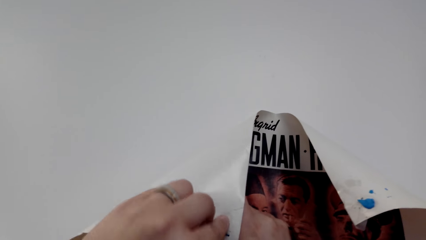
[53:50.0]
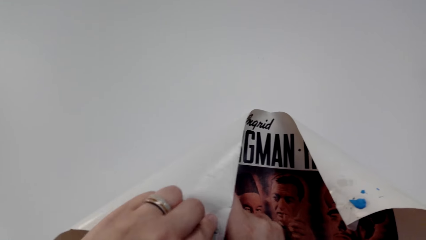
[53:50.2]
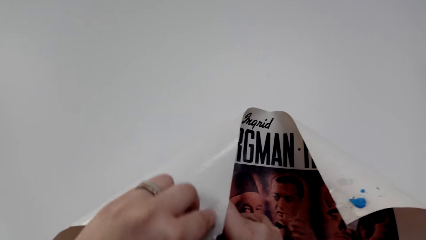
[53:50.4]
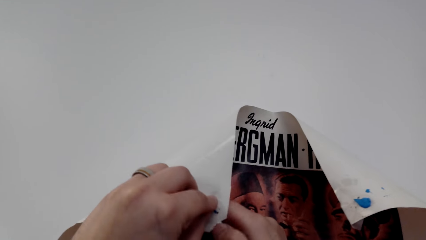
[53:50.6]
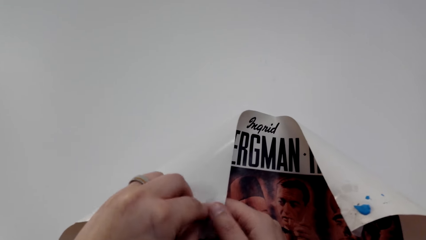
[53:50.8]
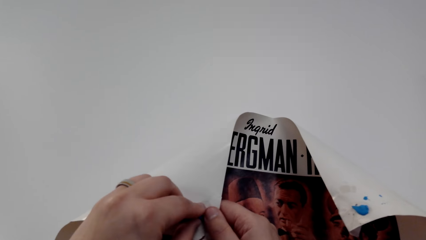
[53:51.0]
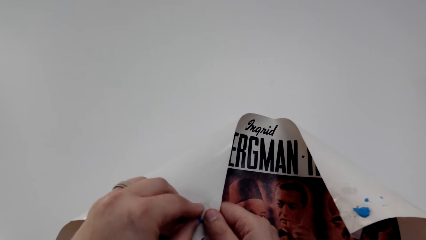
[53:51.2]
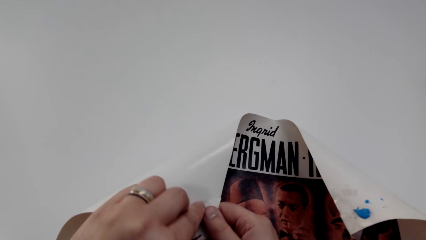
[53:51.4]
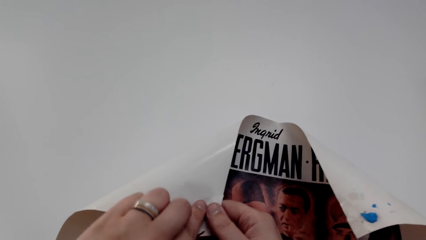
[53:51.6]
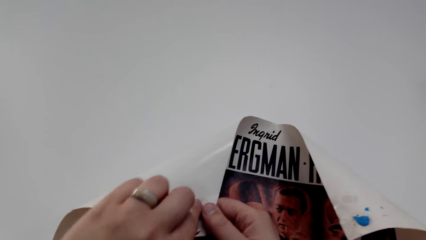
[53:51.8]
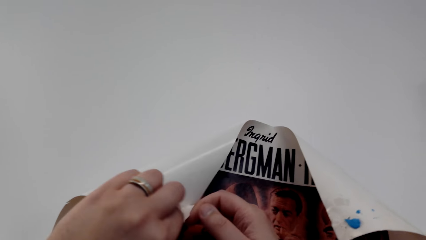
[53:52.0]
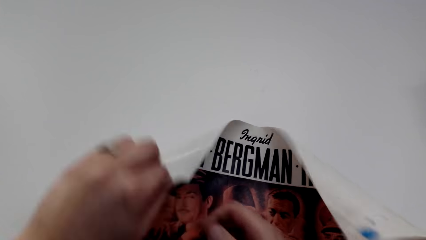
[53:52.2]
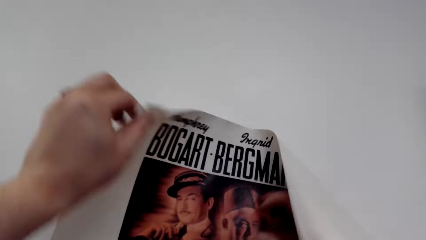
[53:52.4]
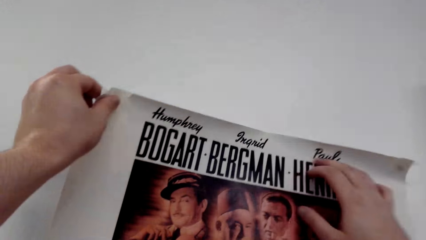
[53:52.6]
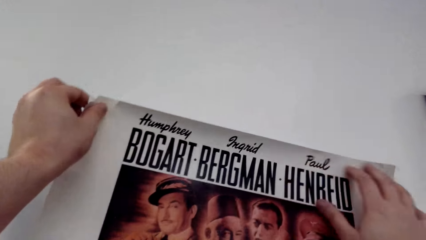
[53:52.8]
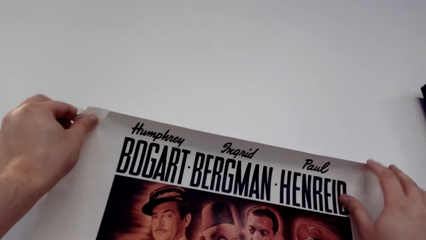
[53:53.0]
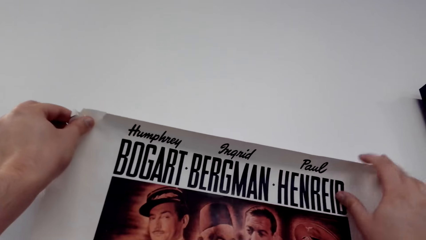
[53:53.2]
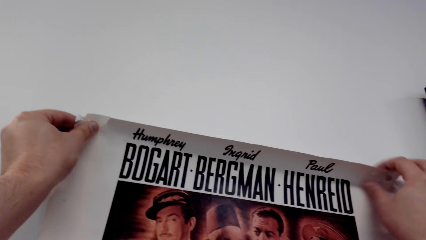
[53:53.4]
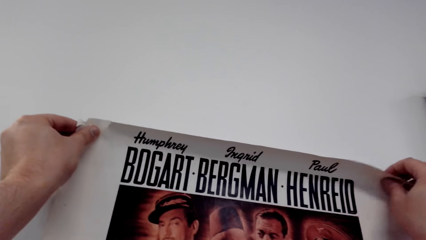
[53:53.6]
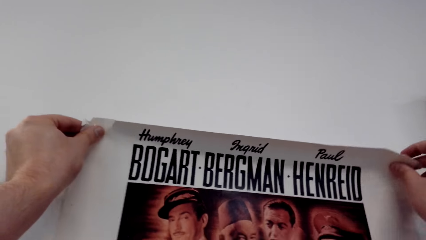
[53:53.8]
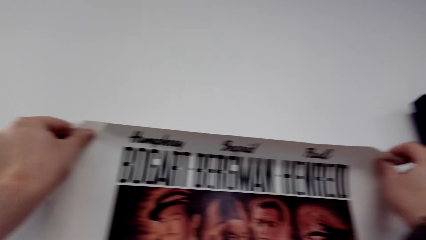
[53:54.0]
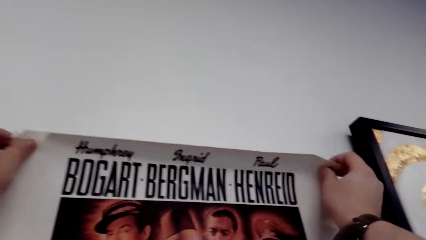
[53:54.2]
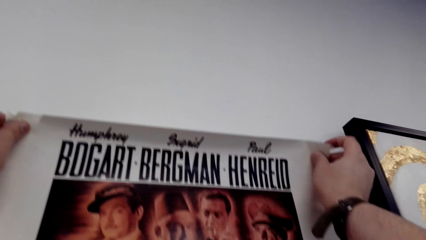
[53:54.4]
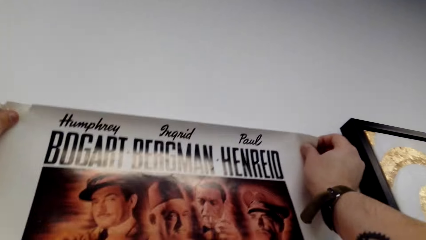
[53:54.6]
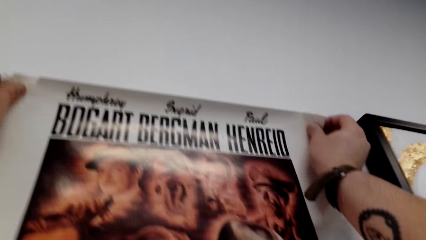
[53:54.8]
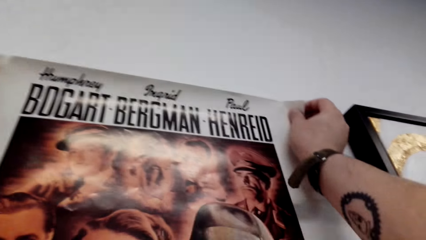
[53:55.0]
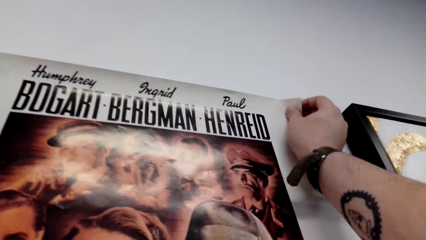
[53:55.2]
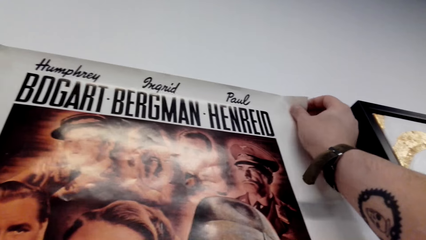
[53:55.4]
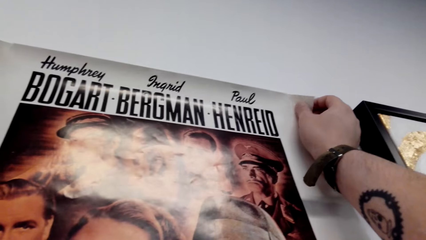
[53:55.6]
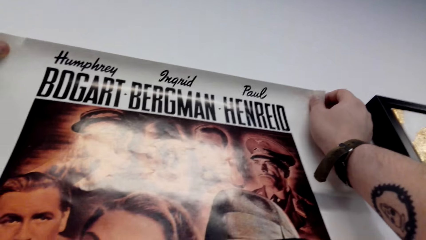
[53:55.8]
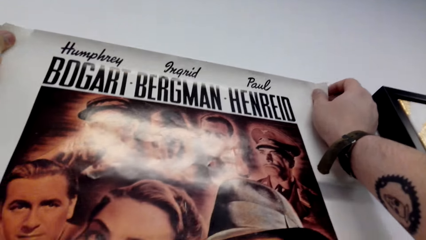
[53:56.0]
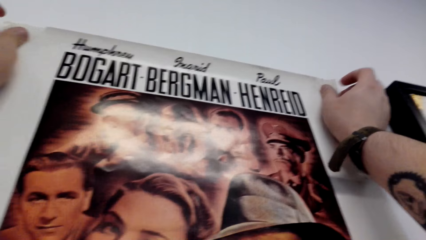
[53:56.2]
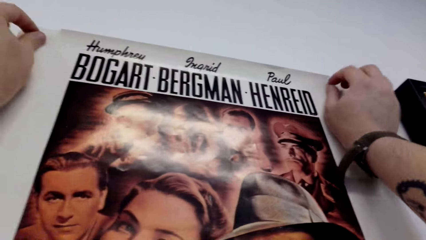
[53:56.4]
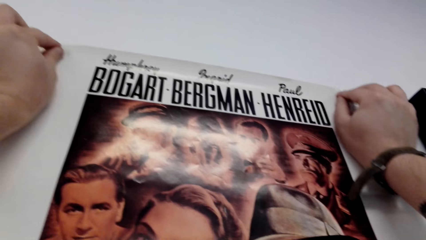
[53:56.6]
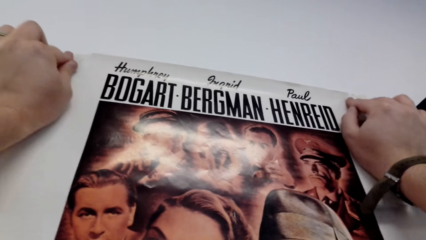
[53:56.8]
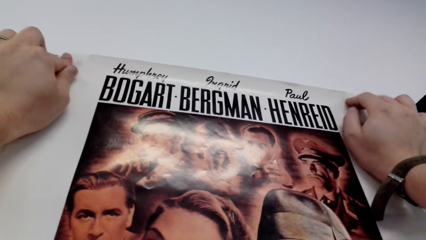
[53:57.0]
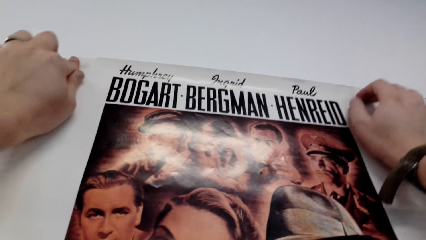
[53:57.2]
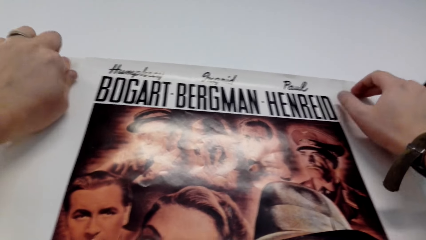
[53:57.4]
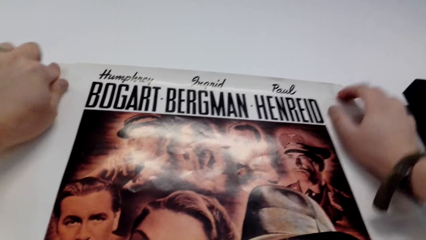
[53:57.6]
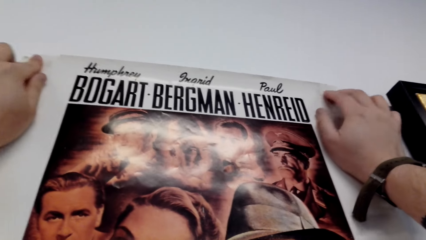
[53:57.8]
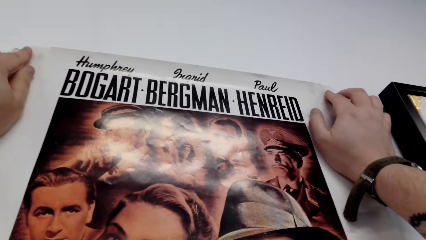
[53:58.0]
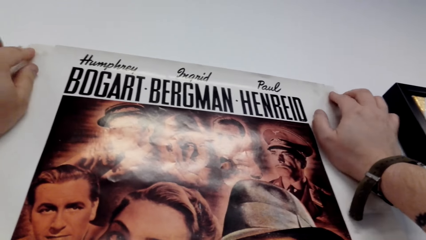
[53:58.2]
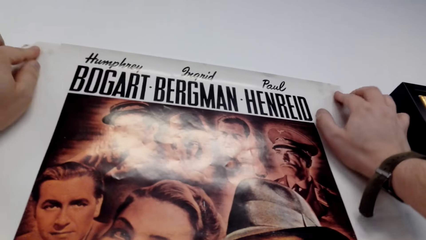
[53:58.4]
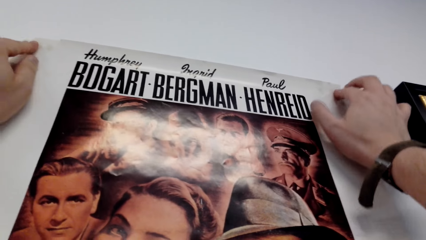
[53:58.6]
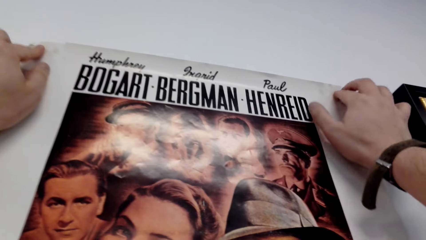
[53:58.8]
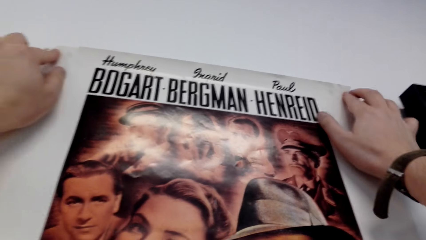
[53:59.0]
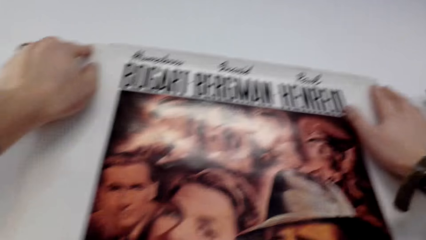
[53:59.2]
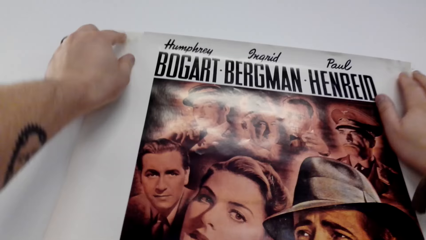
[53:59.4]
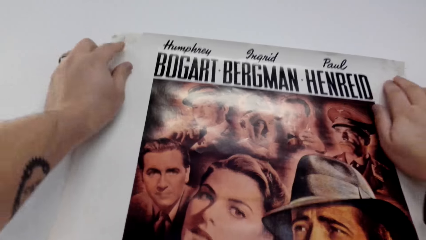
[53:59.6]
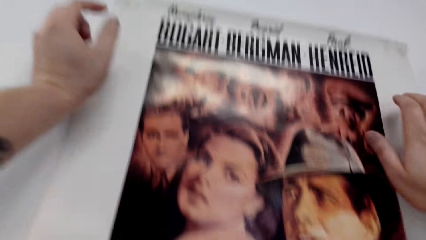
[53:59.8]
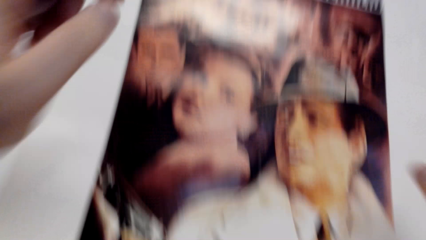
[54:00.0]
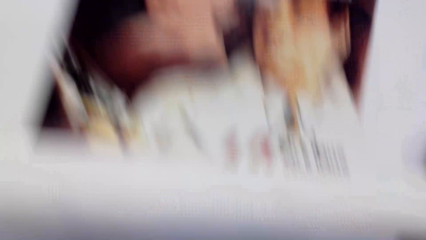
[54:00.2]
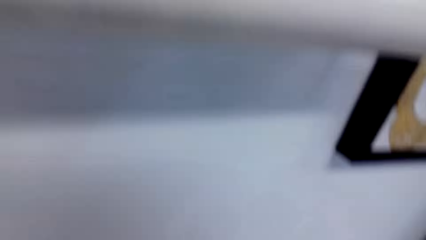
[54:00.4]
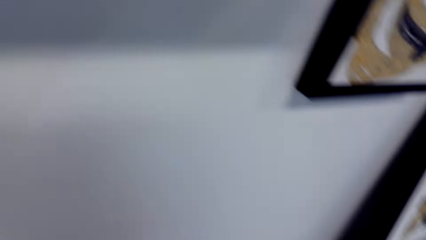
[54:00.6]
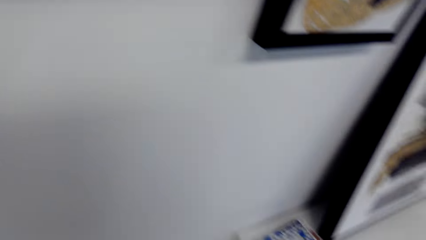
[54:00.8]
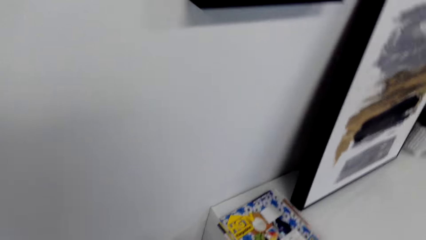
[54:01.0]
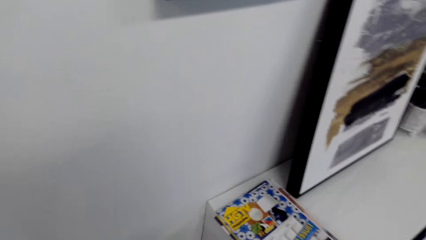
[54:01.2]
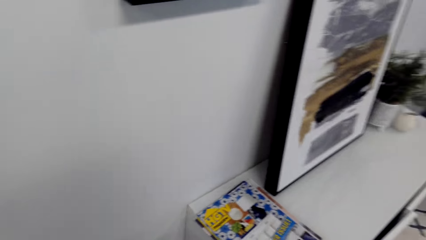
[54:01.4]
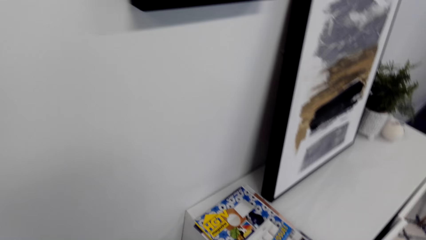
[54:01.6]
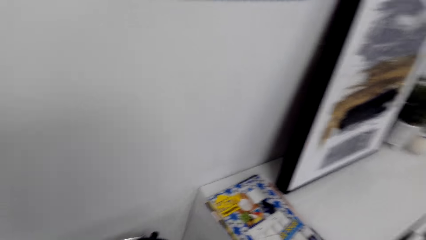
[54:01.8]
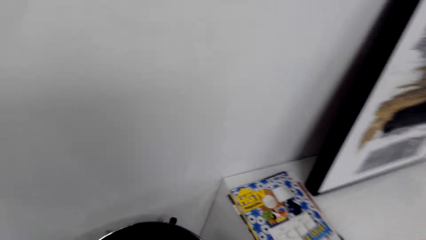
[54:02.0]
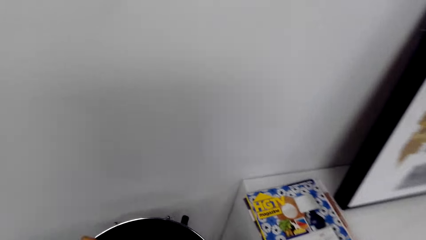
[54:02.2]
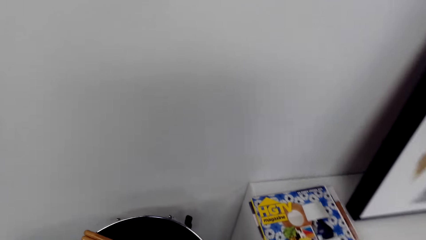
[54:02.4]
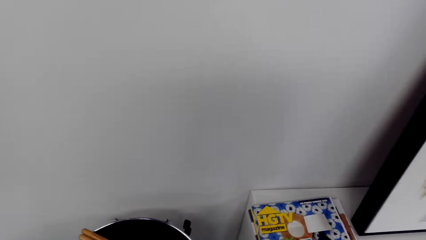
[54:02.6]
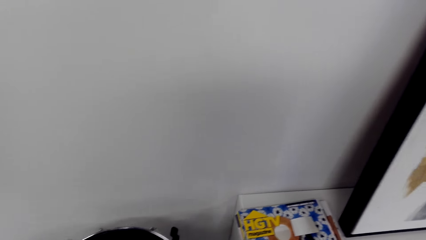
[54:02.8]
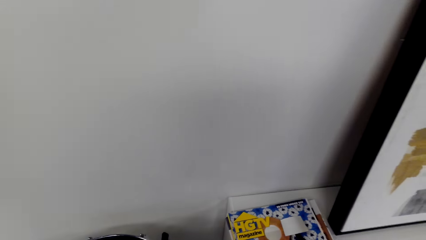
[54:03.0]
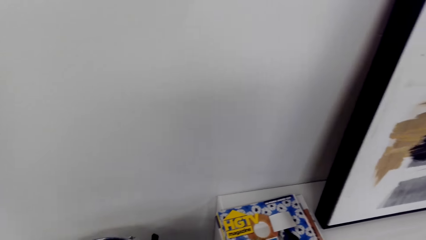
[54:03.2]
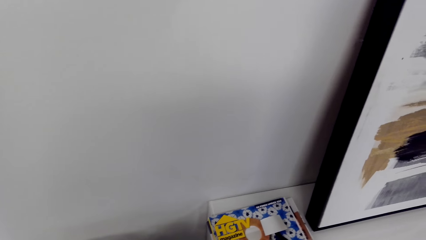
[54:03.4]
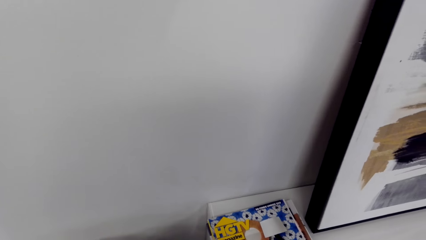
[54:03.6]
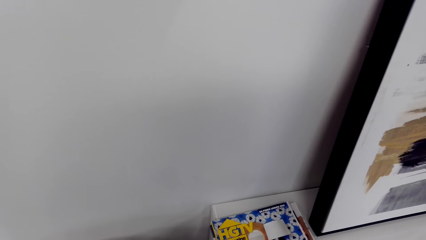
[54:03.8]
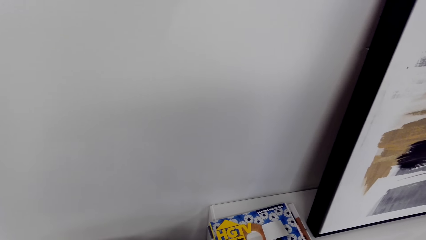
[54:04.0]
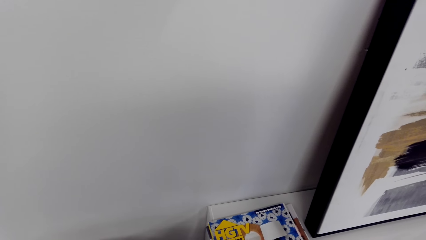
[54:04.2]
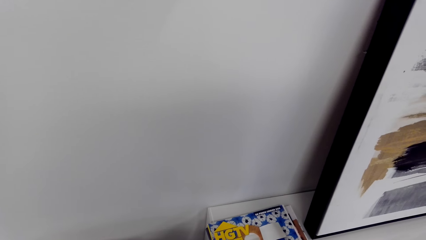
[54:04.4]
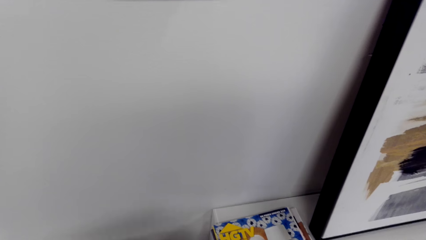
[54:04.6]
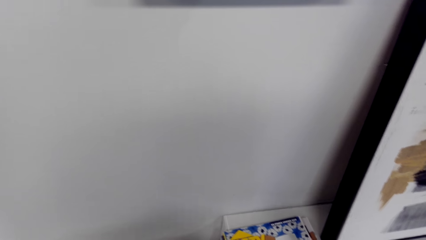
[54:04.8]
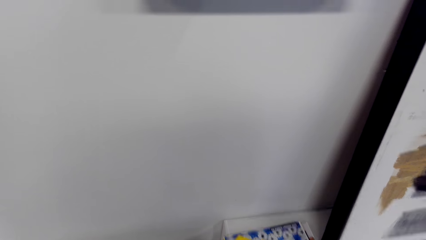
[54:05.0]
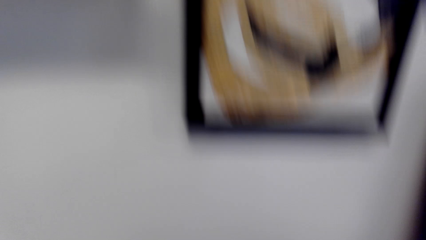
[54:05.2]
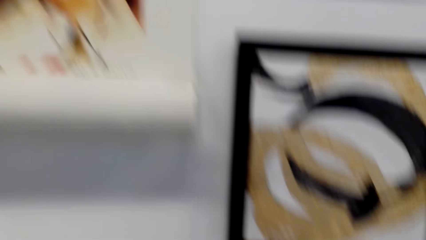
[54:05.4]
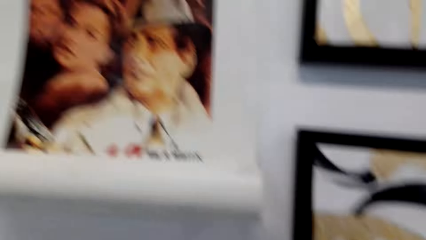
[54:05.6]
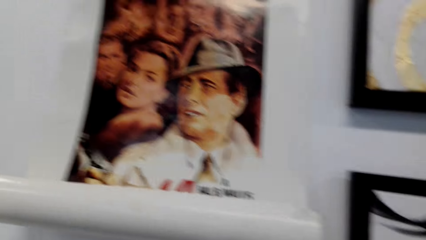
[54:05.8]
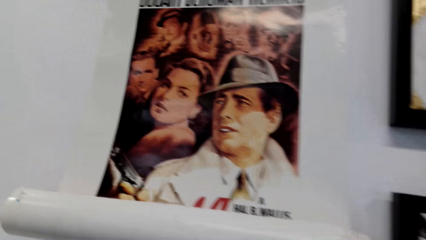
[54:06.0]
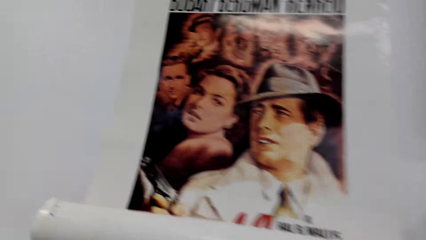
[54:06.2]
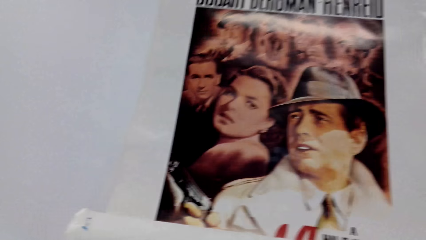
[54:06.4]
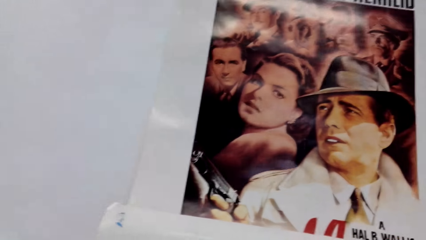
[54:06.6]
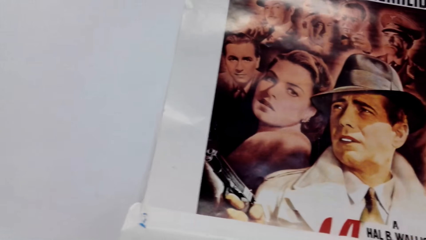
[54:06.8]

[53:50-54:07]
The camera wearer looks around.
